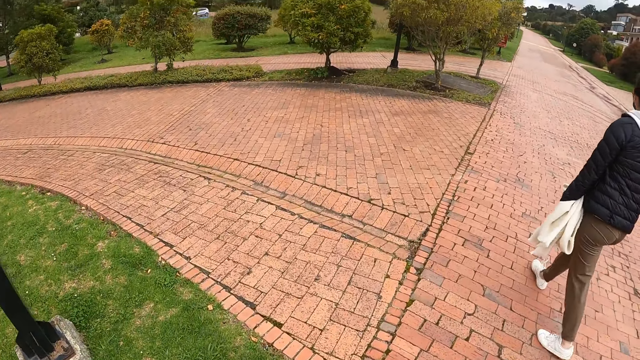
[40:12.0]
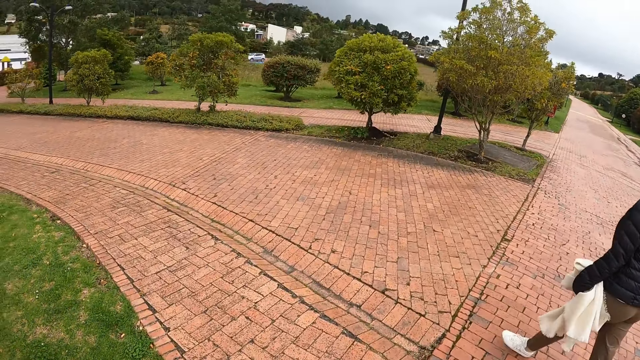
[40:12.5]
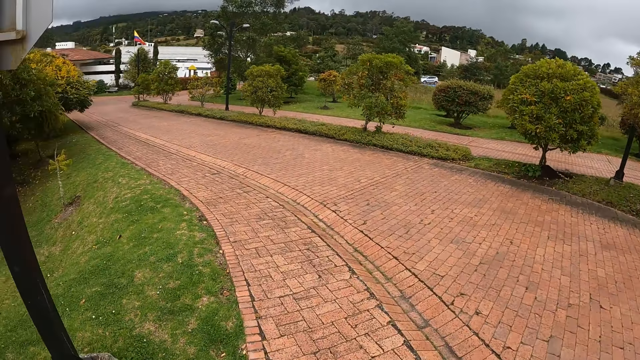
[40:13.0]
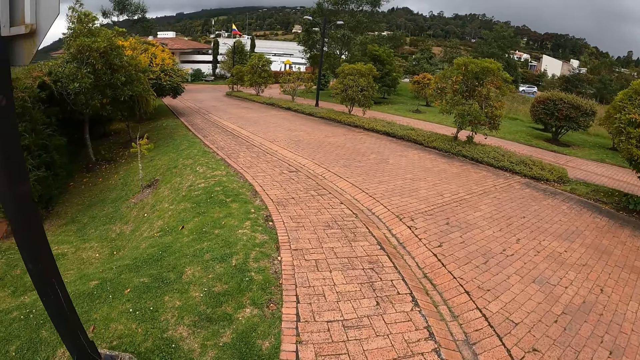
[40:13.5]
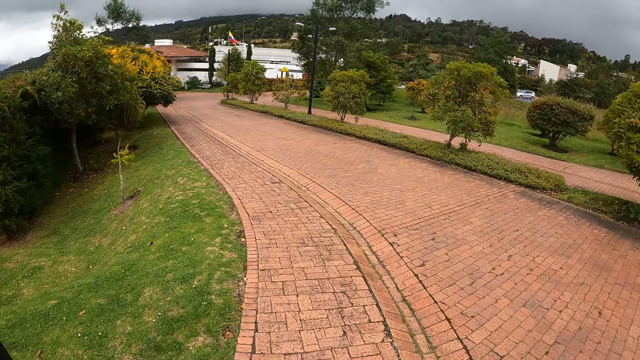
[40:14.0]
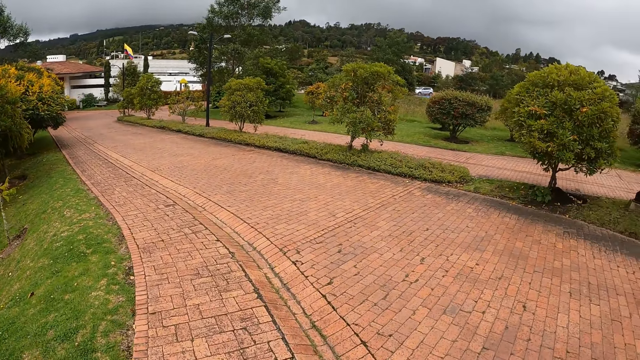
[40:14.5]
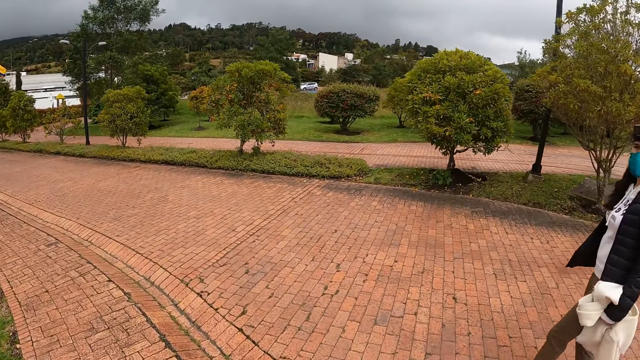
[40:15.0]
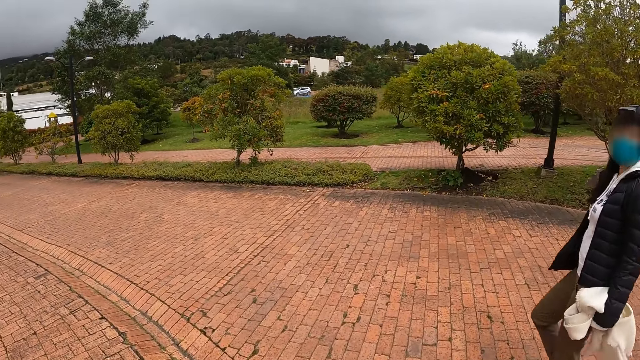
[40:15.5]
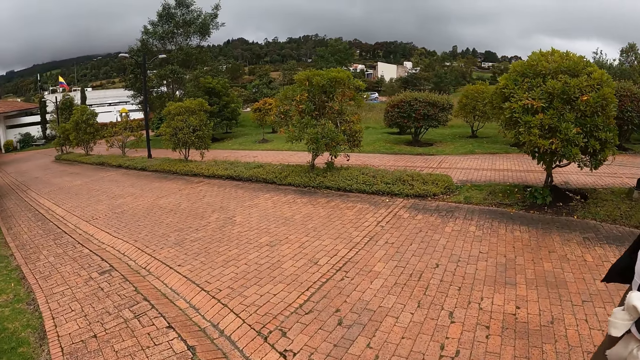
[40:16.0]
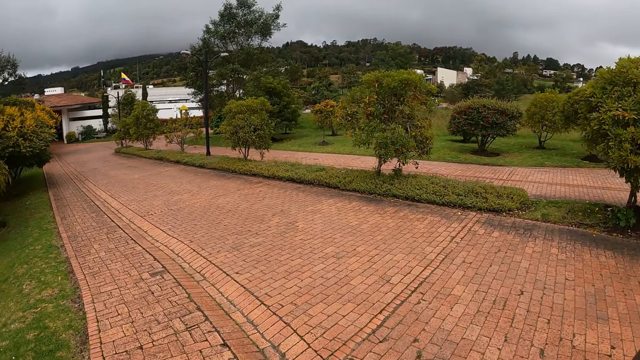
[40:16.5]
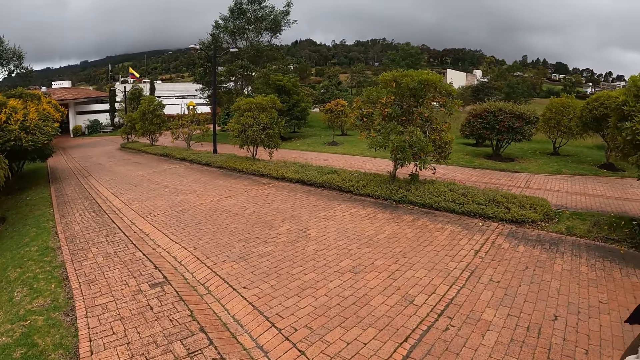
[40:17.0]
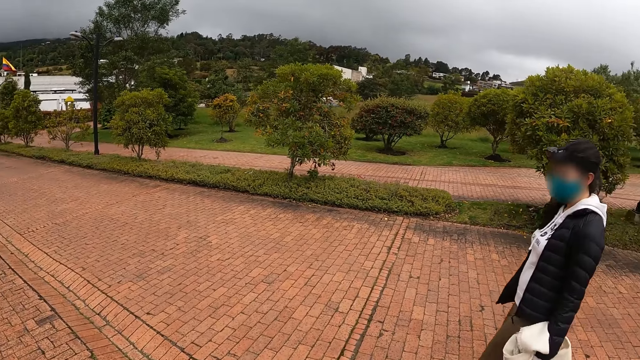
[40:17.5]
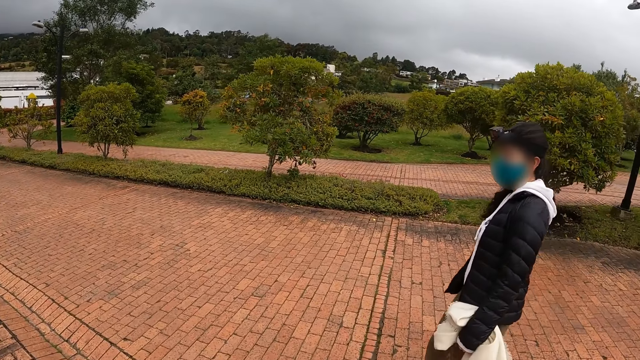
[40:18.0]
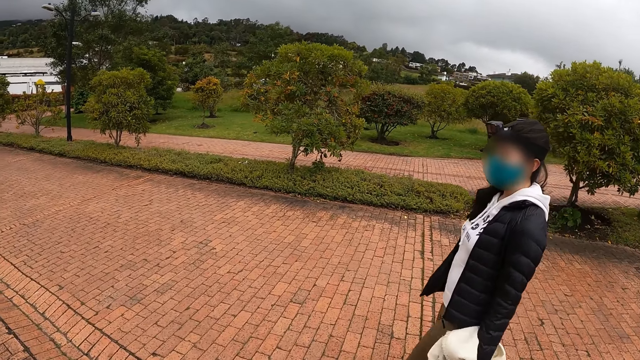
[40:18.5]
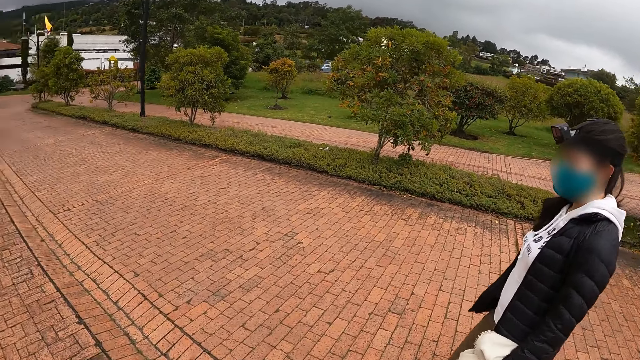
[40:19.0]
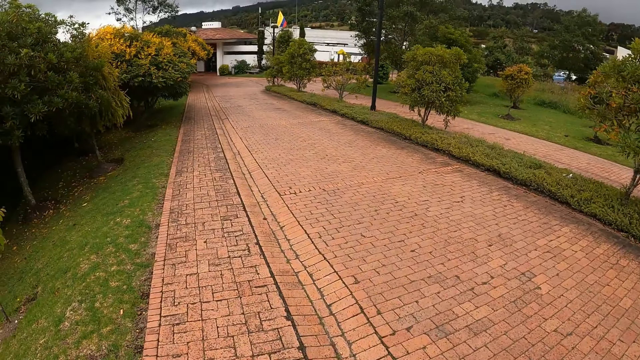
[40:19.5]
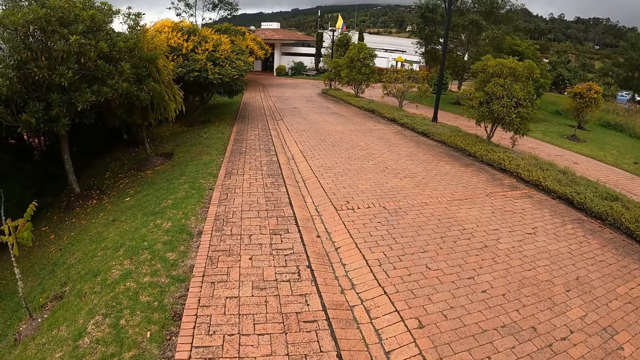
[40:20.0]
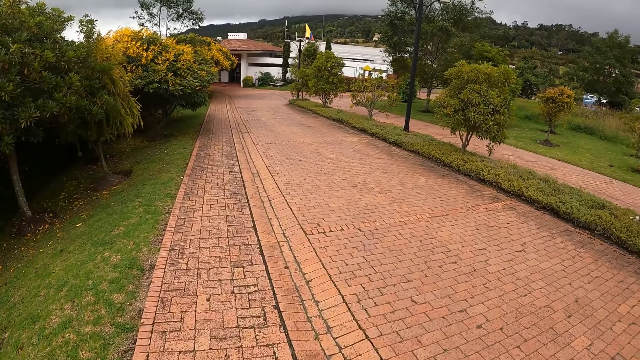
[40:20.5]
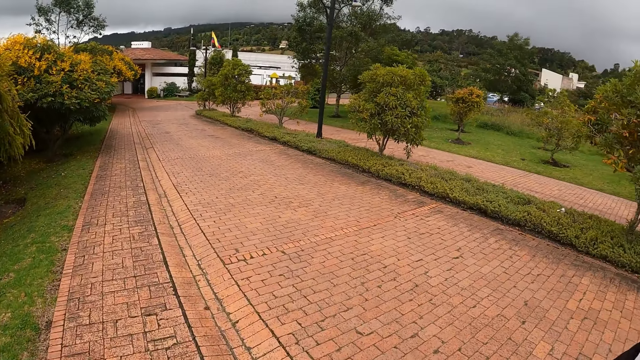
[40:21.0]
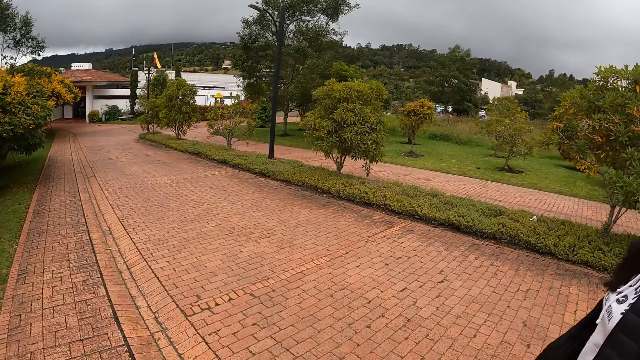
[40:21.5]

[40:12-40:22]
The camera wearer walks along the road. A woman walks along the road. The camera wearer walks along the road.

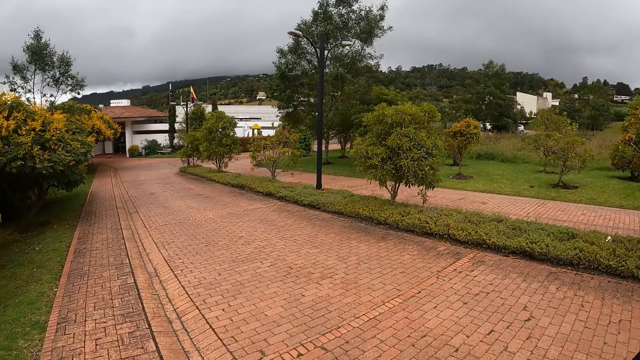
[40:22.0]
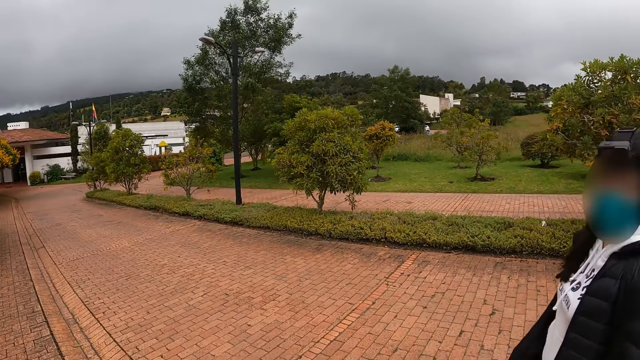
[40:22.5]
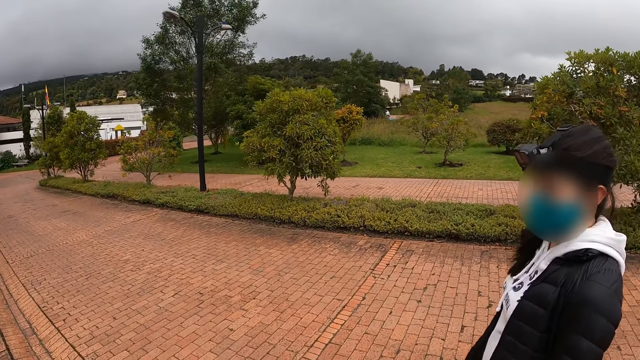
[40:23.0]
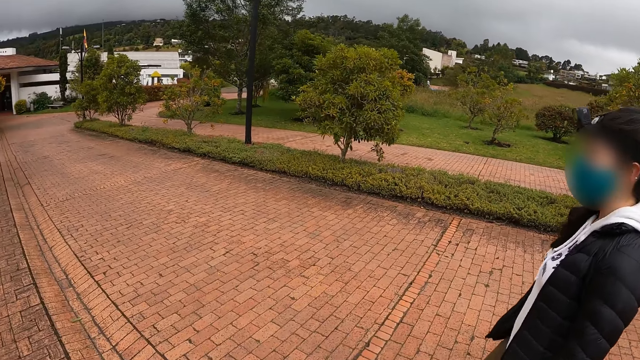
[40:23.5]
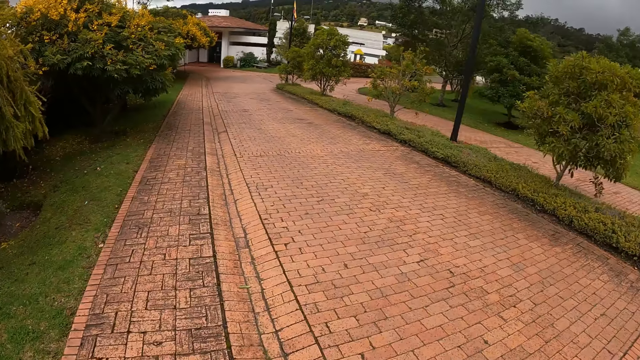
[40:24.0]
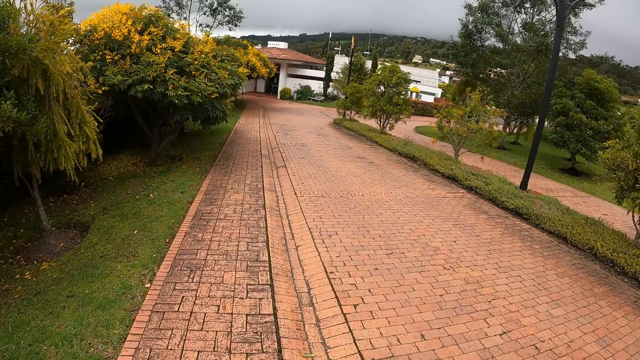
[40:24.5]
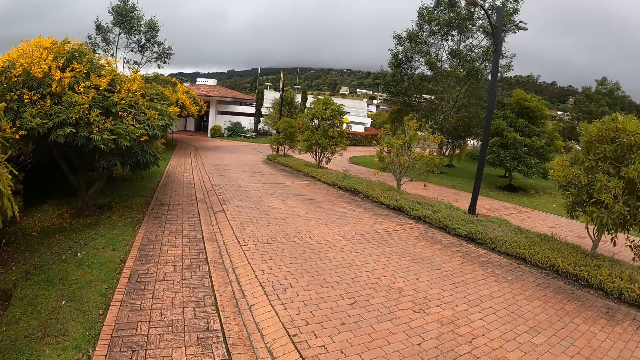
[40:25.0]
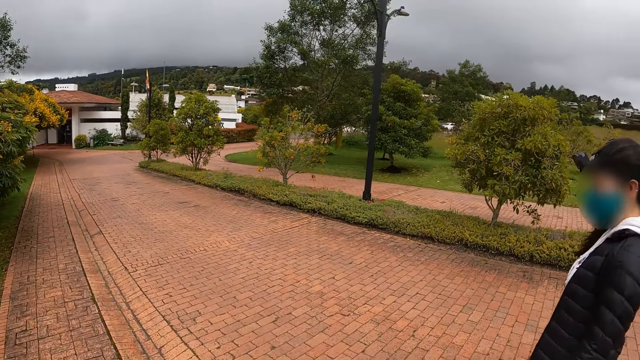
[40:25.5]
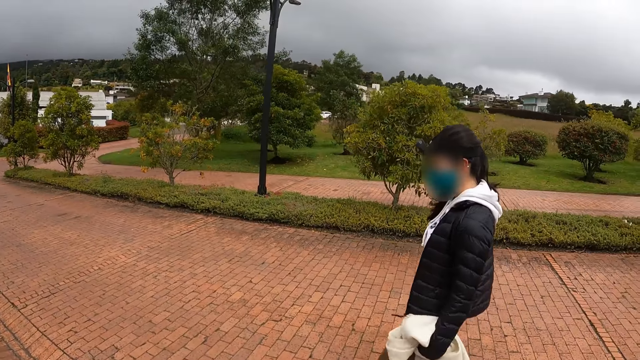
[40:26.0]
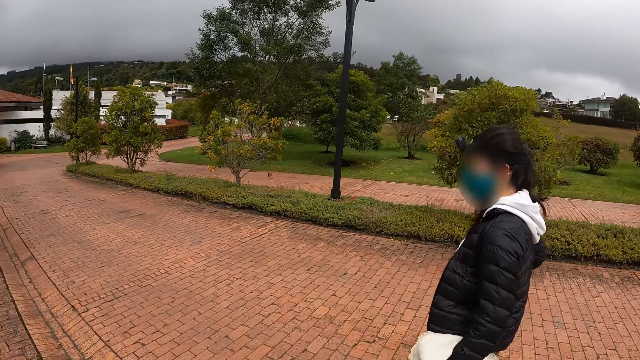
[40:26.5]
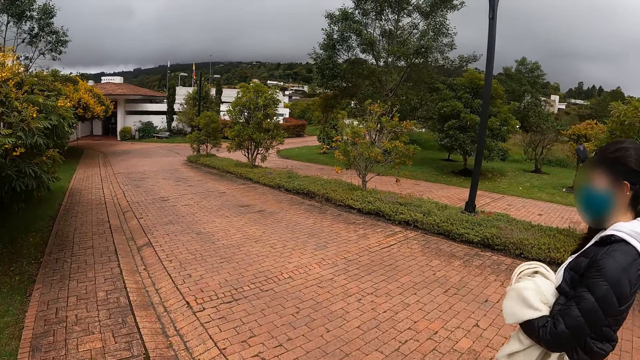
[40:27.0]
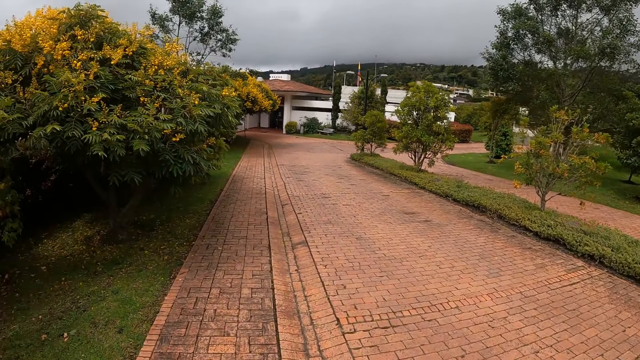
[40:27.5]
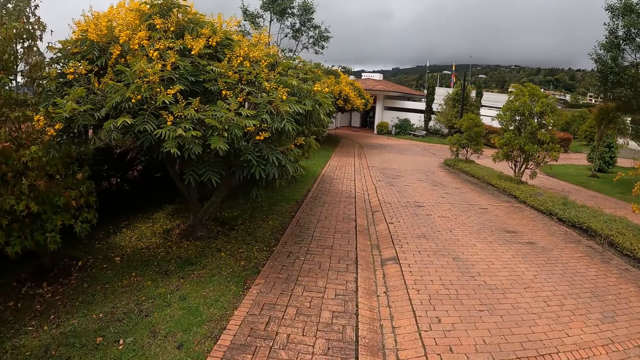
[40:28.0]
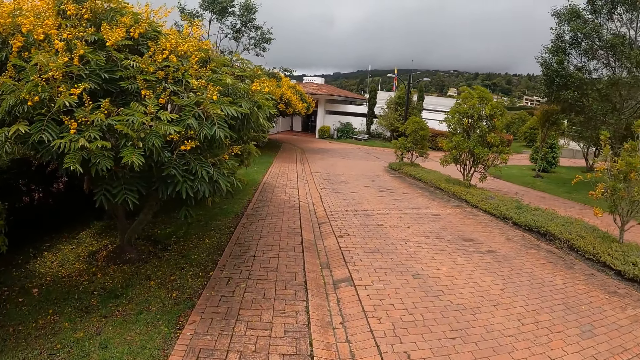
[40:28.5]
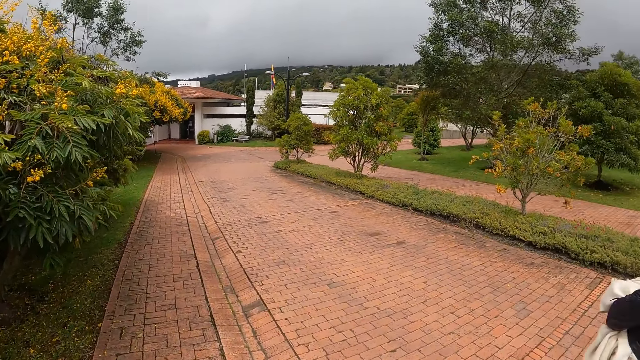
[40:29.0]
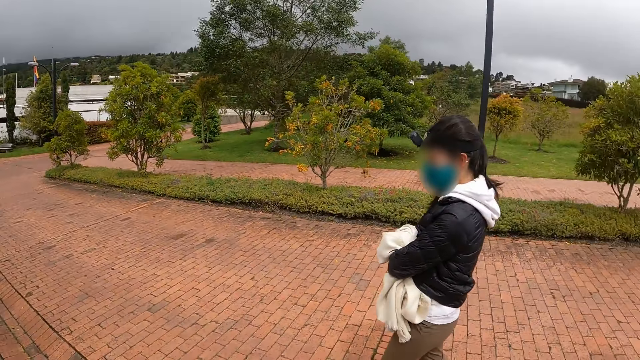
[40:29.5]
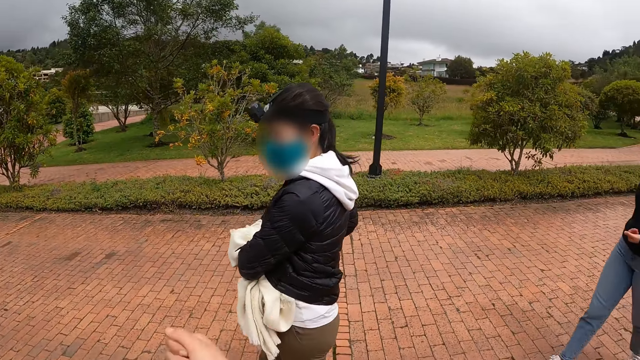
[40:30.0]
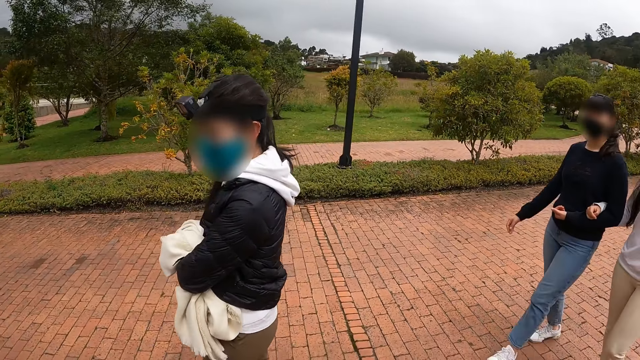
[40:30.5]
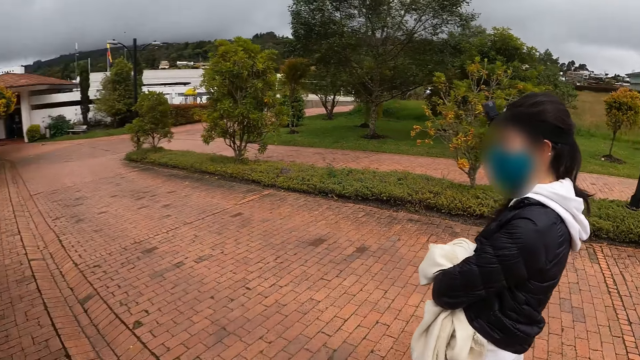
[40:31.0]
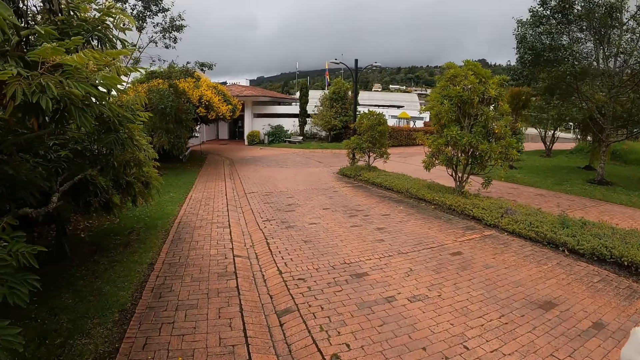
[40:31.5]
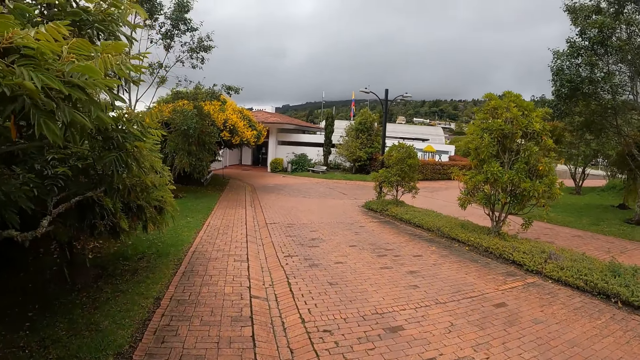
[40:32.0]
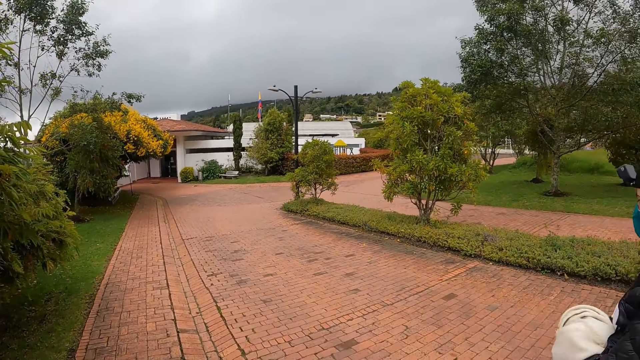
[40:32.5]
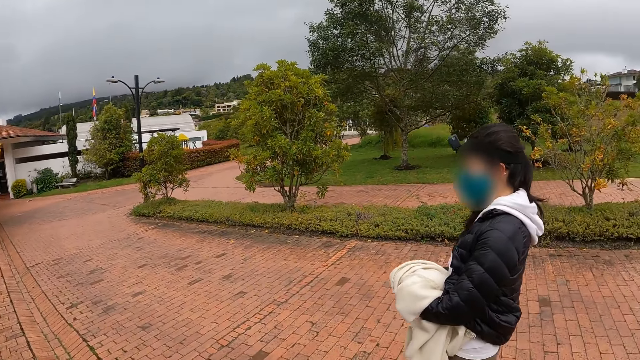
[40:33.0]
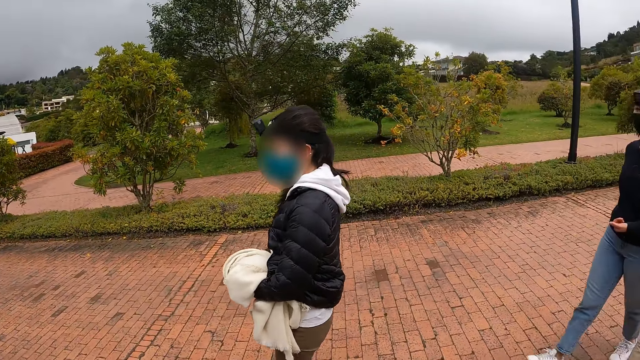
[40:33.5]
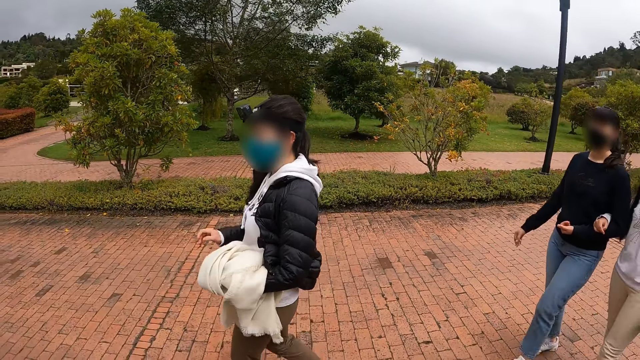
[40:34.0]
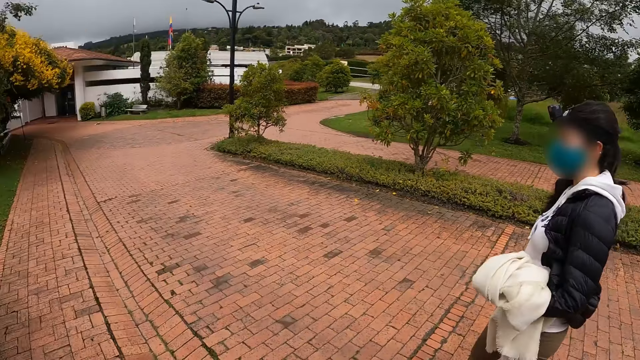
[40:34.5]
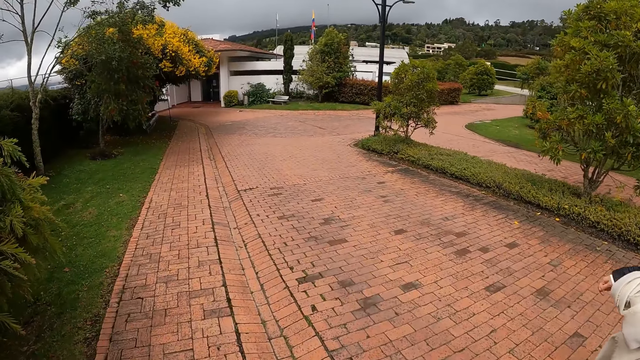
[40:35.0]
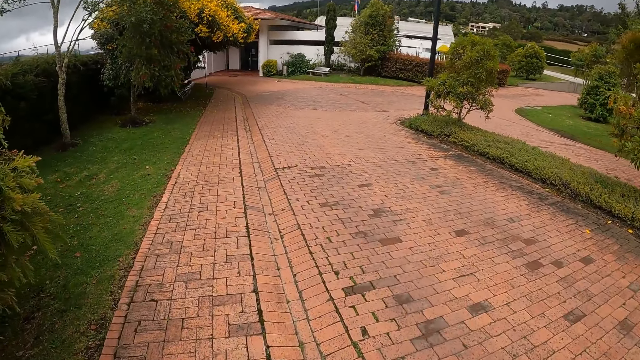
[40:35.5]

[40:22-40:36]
A woman walks along the road. The camera wearer walks along the road. The woman walks along the road. The camera wearer walks along the road. The woman walks along the road.
